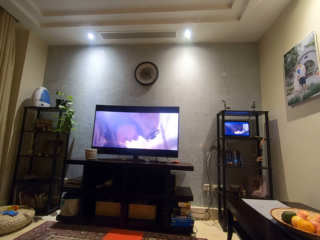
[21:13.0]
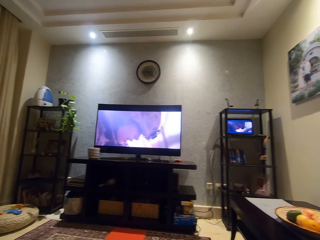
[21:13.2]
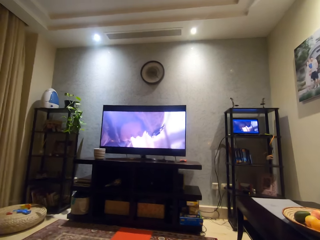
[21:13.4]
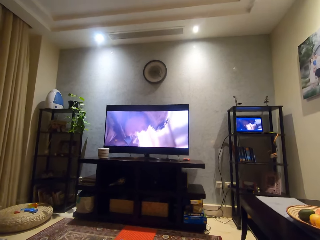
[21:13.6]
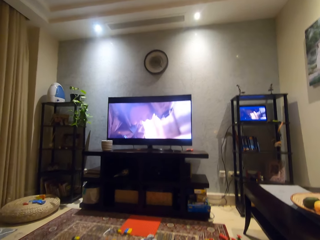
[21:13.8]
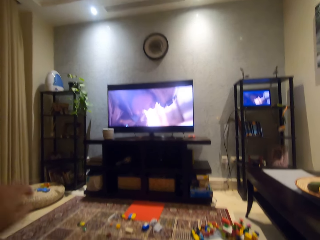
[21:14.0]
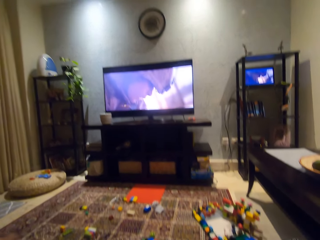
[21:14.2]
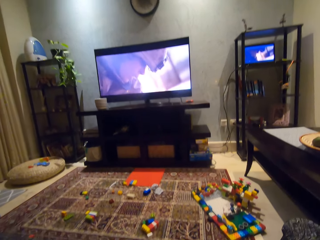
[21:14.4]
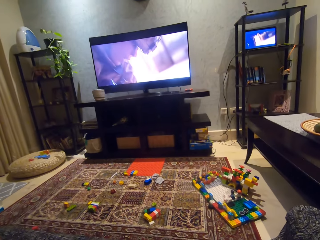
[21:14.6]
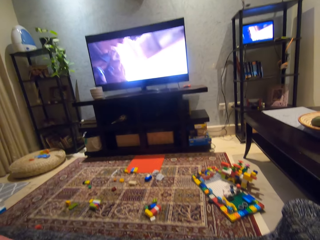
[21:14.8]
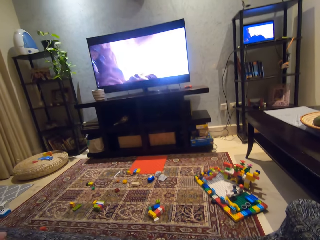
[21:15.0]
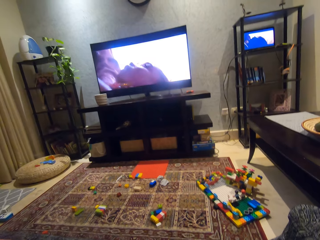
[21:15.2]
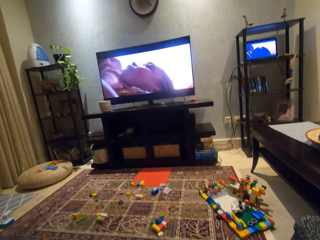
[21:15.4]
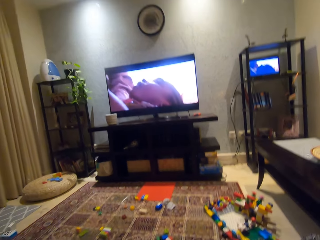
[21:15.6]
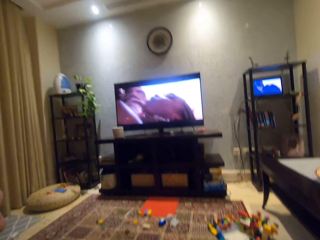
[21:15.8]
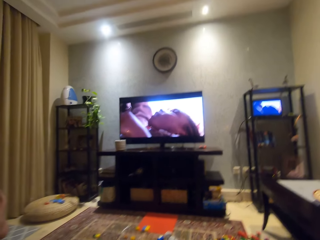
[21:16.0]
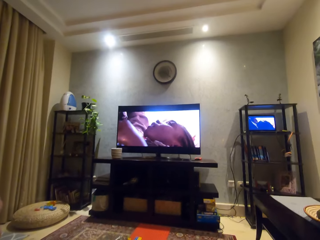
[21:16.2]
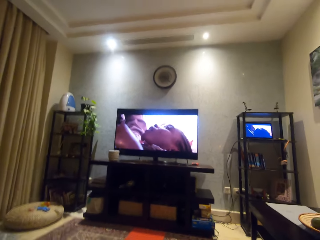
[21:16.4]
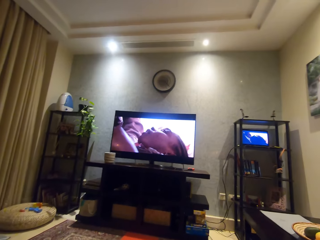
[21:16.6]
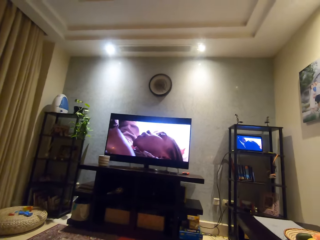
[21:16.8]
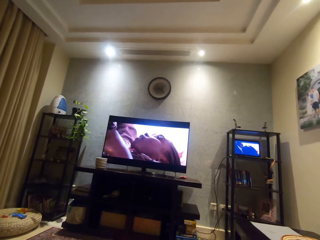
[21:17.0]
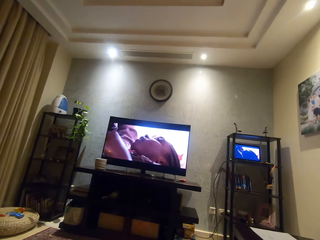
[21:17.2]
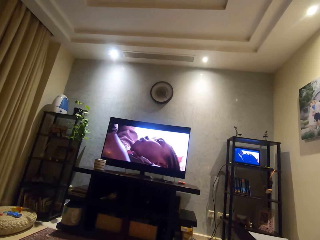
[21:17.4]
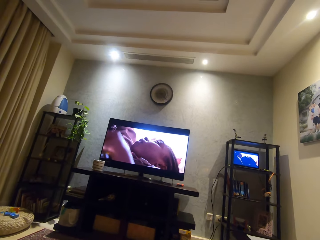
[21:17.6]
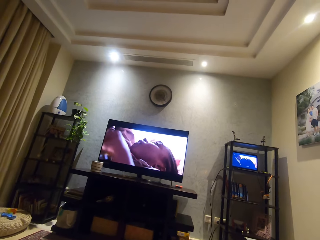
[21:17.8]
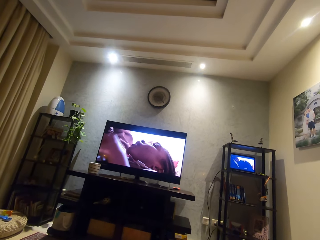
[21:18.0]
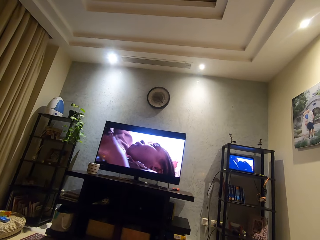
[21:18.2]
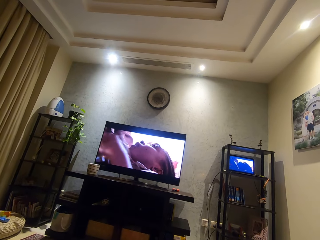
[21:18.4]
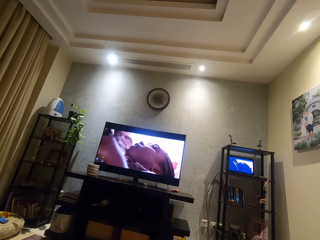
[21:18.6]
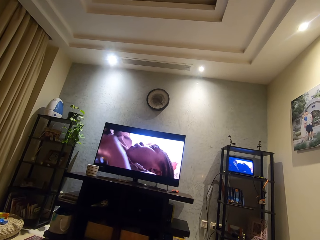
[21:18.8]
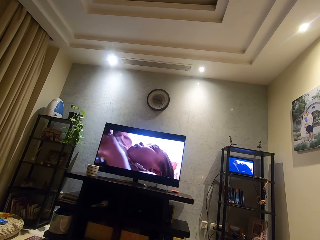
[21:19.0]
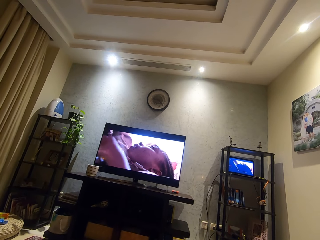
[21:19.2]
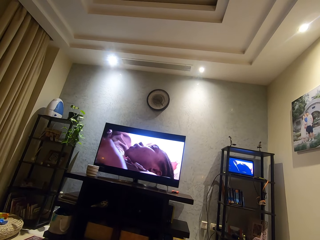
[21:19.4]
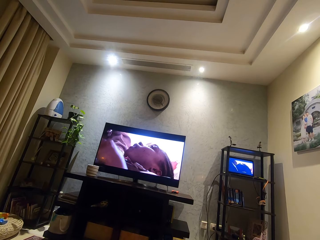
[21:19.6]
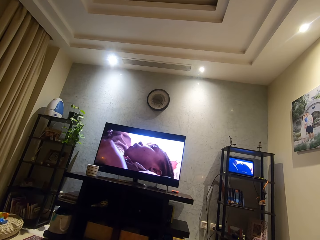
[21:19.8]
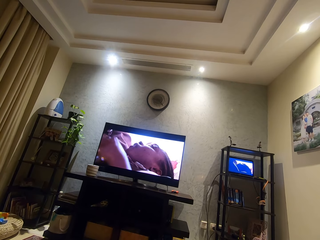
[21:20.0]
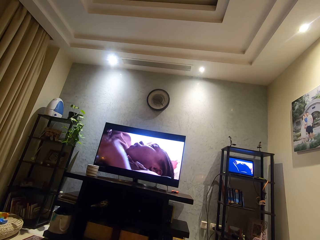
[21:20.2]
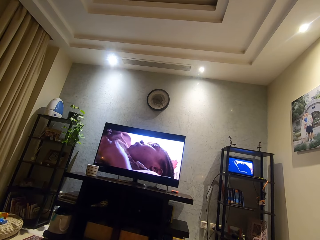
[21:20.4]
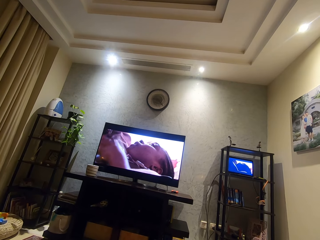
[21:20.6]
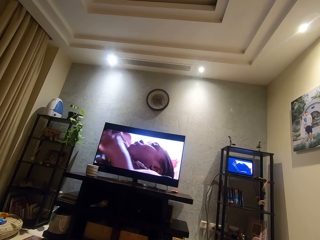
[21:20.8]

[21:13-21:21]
The camera wearer moves his hand forward. He looks around a room.

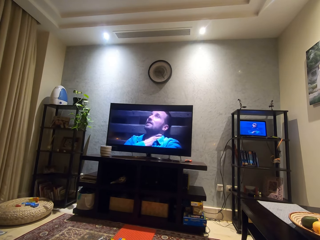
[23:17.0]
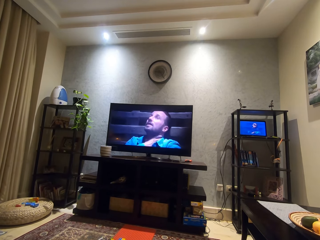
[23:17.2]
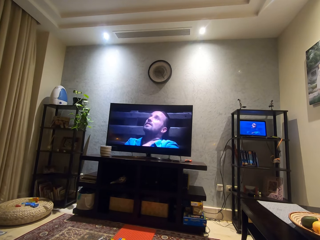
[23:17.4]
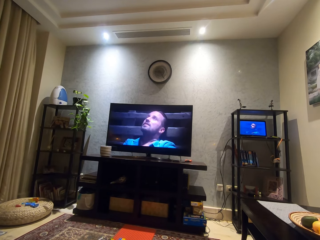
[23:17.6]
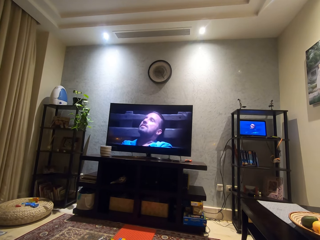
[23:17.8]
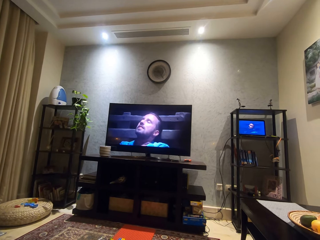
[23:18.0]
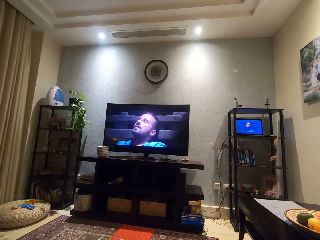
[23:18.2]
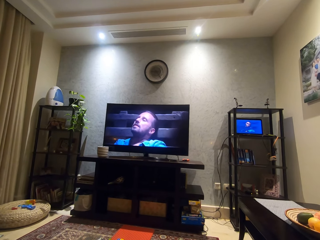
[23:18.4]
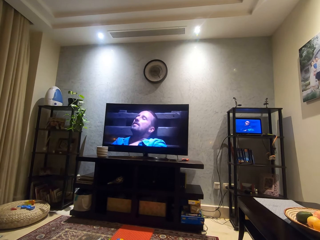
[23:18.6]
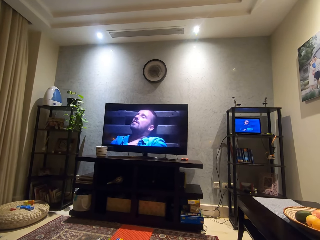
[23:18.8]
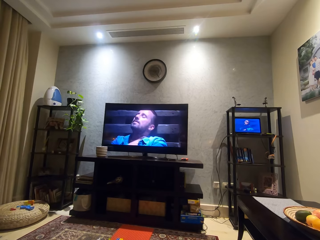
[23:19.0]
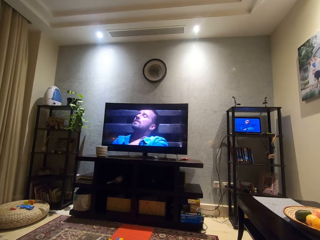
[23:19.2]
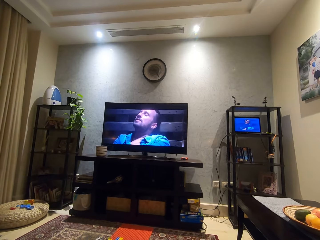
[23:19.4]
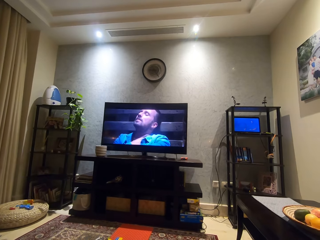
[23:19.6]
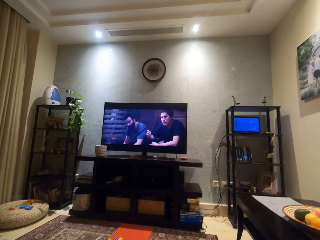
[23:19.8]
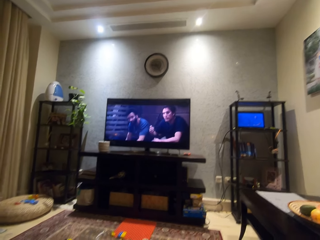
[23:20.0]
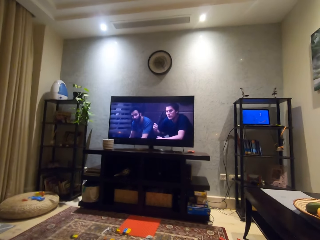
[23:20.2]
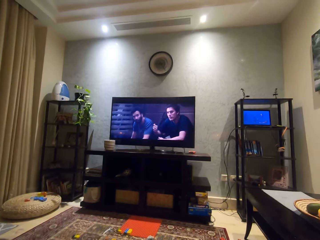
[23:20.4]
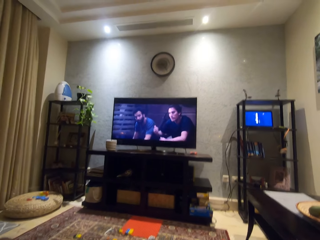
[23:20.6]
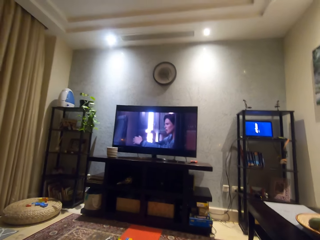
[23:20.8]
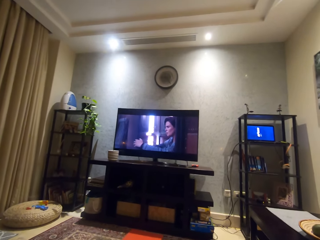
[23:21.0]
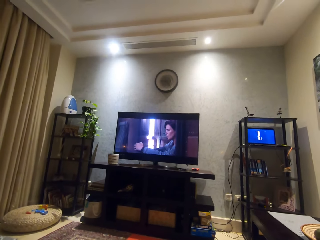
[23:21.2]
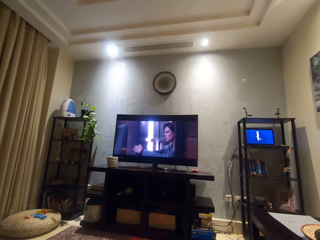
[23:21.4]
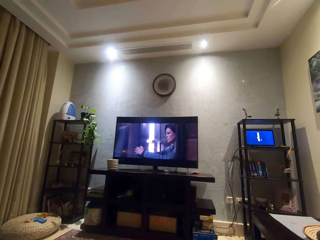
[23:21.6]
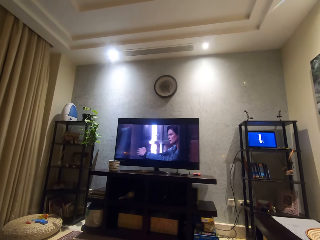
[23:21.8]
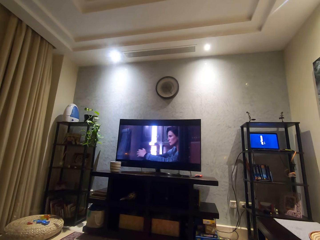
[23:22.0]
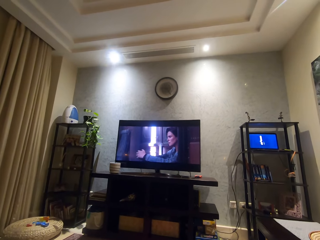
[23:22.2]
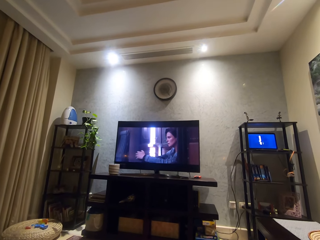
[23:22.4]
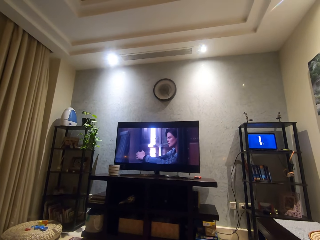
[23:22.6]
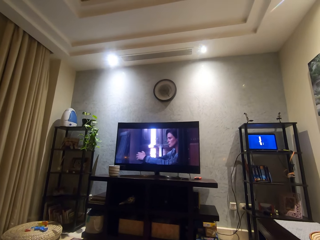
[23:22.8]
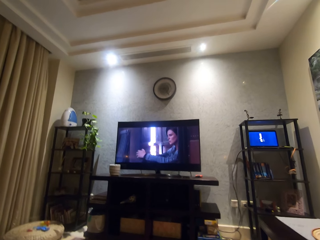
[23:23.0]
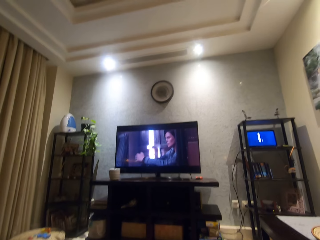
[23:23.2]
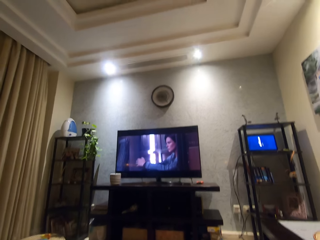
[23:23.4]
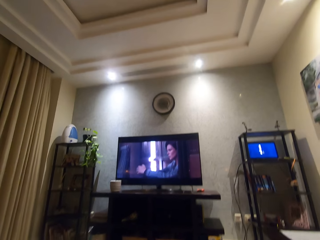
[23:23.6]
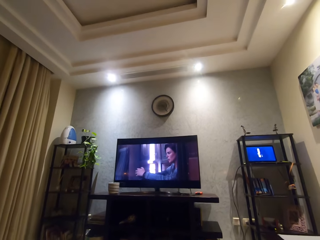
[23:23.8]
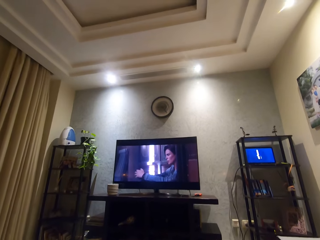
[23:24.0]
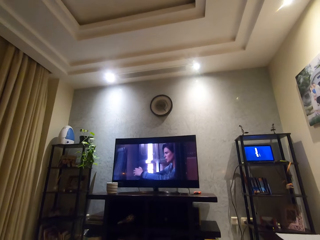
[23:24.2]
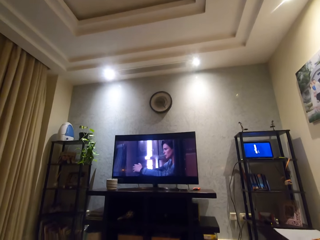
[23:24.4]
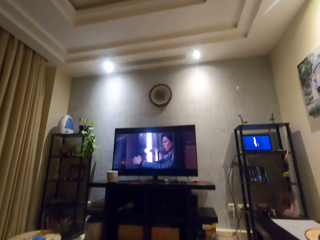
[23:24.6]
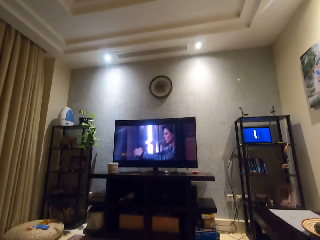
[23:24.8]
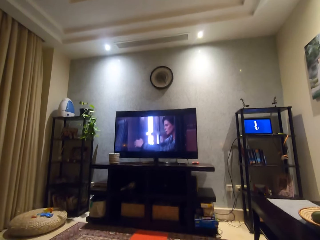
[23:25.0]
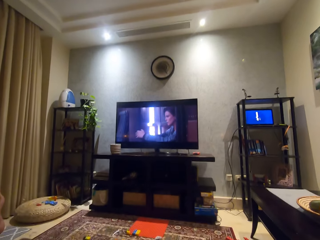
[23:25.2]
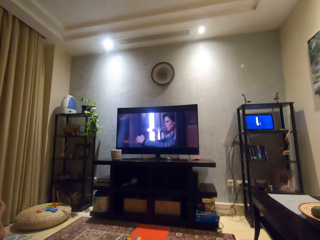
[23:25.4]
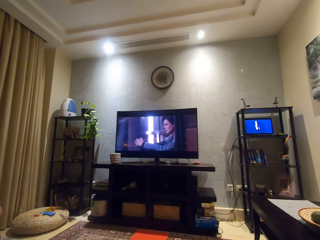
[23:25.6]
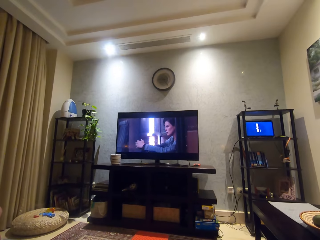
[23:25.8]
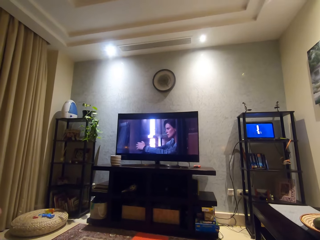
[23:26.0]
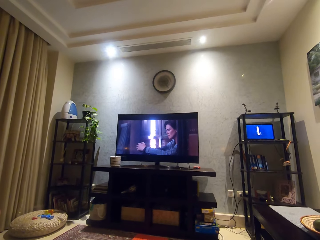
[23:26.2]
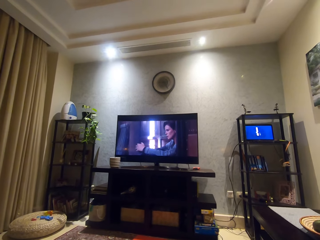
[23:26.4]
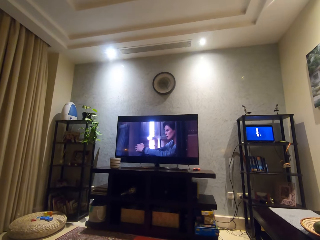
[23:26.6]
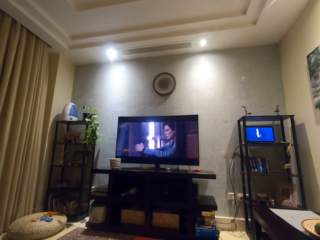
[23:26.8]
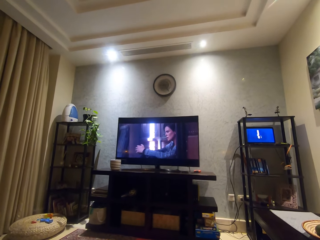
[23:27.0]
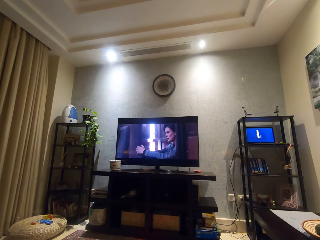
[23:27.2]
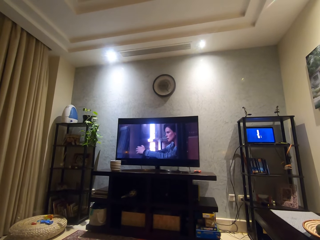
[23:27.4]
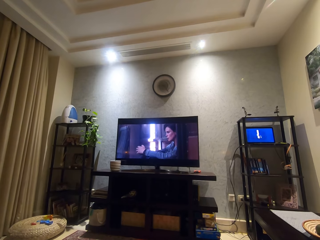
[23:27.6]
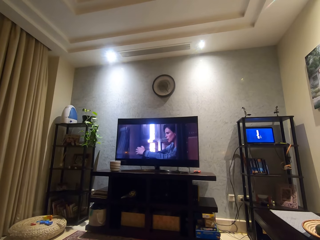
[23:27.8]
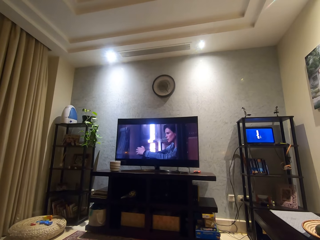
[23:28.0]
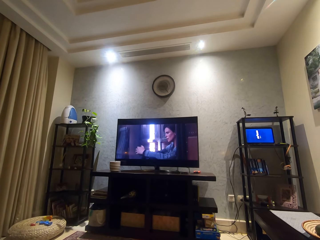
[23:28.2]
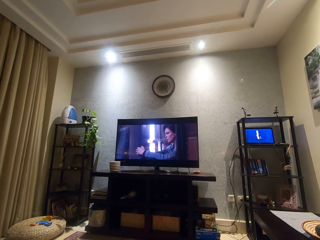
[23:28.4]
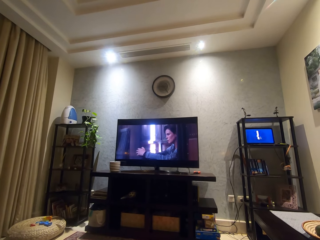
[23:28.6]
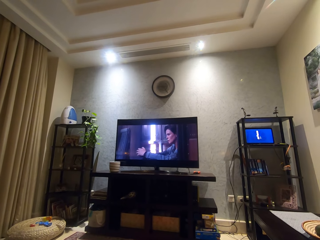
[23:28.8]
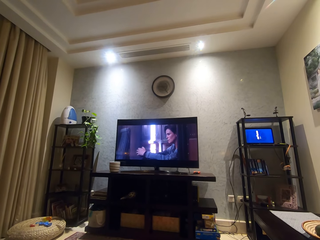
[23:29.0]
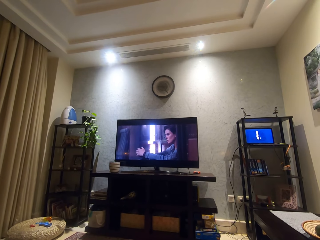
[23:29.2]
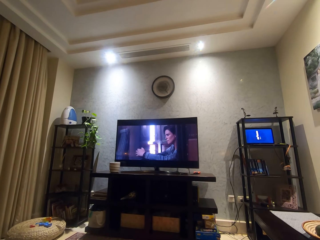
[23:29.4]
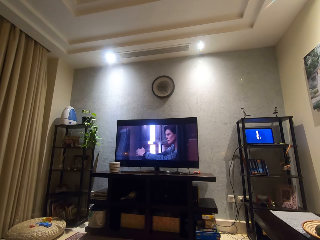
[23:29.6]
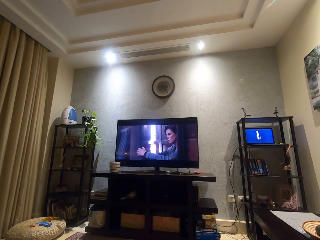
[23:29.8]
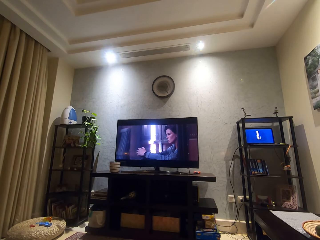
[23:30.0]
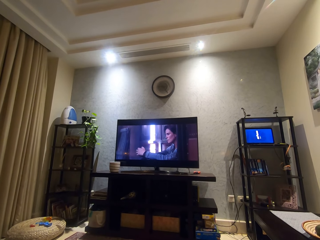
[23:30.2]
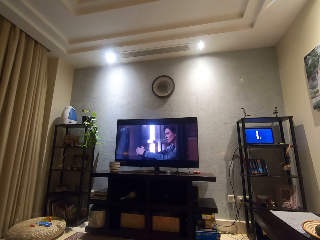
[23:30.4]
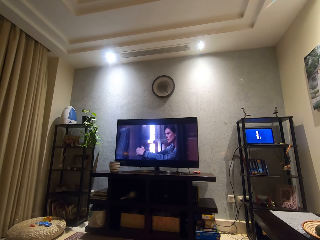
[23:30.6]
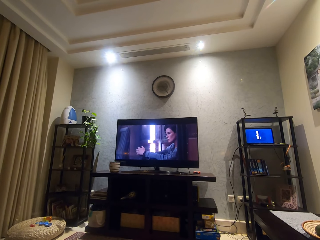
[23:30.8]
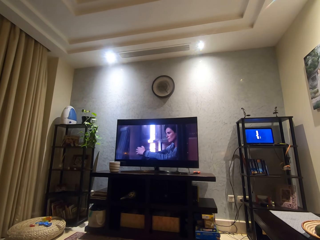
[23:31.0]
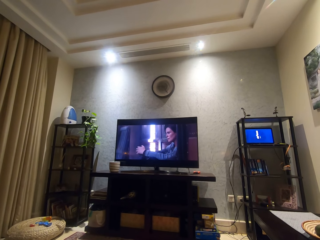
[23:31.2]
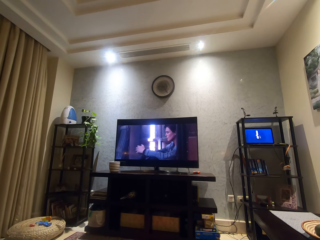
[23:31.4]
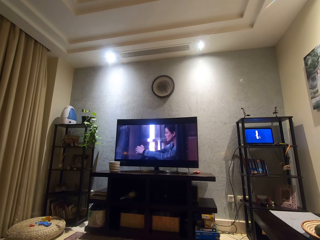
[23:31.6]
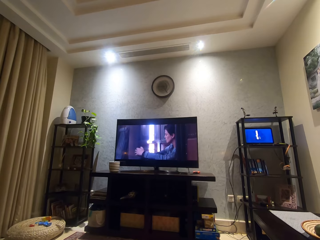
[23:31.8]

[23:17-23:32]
The camera wearer moves his head. He adjusts his camera. He watches the TV.
